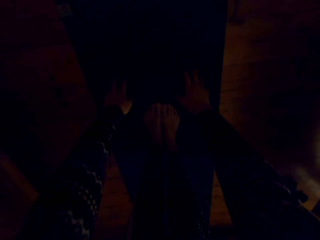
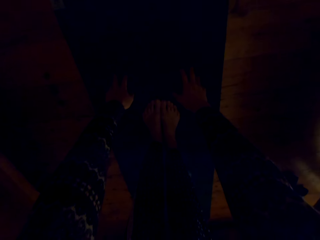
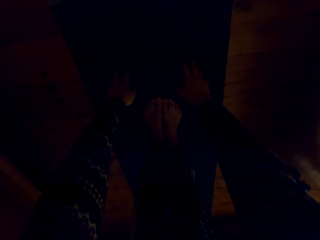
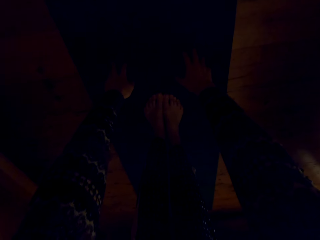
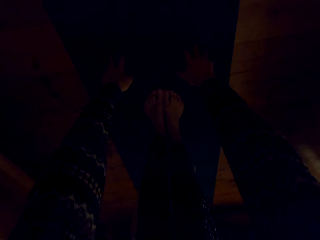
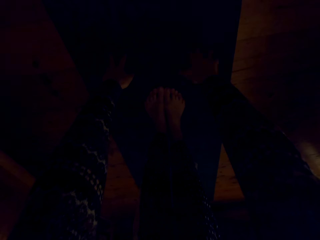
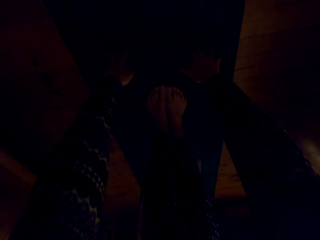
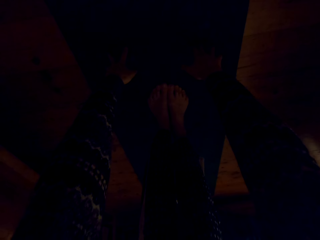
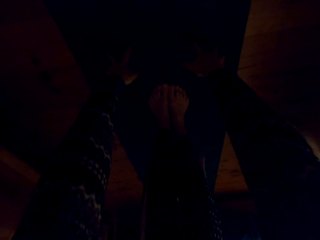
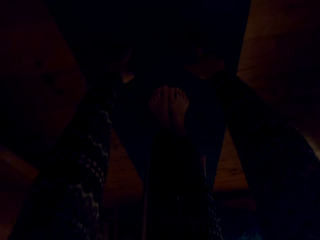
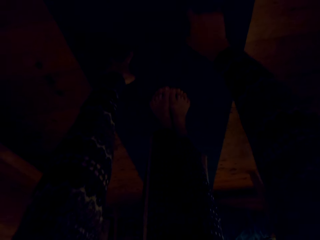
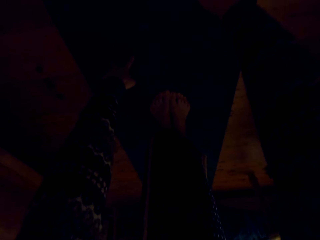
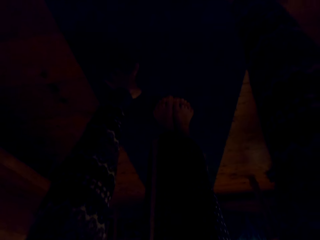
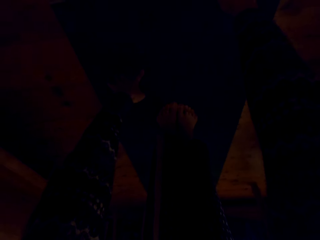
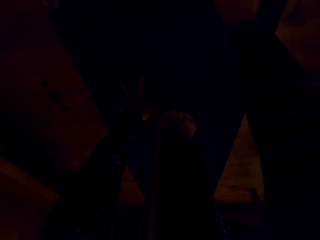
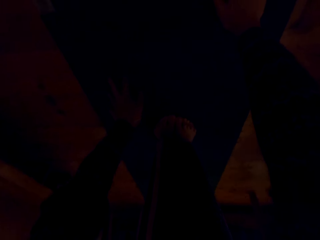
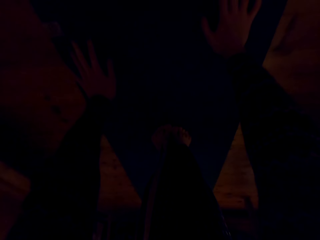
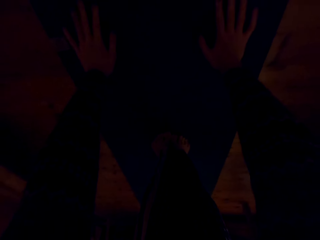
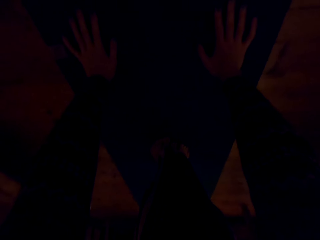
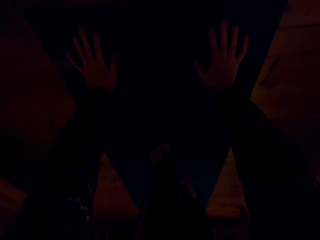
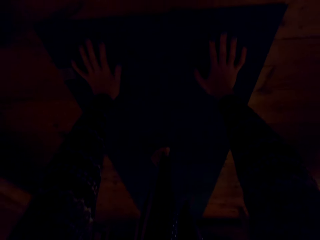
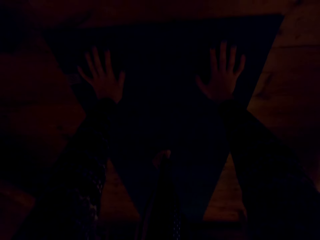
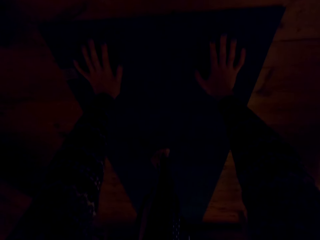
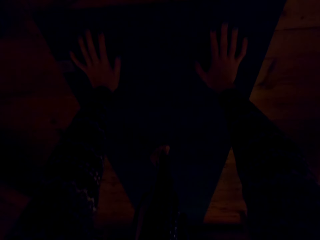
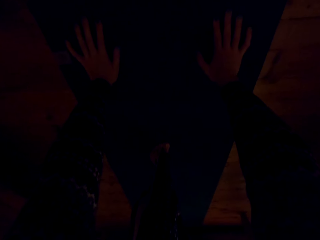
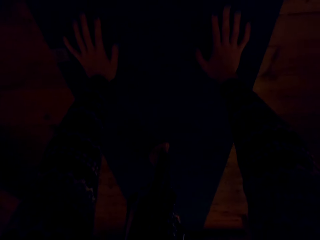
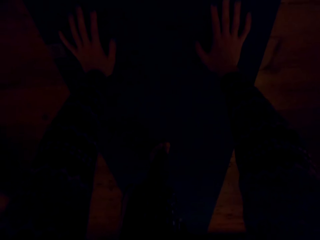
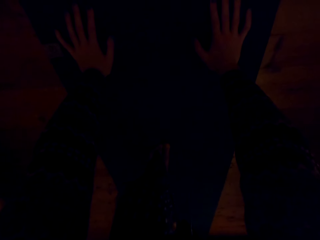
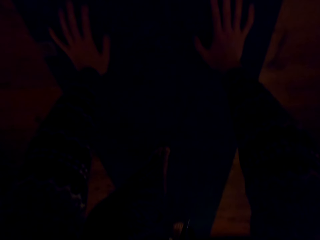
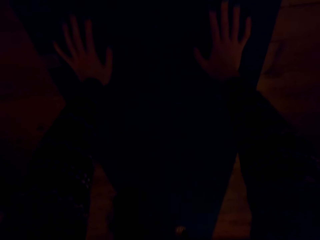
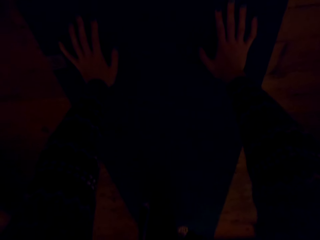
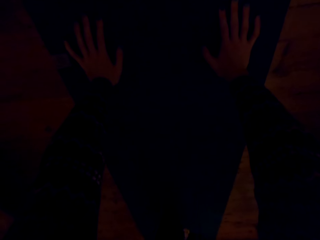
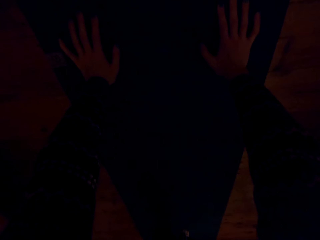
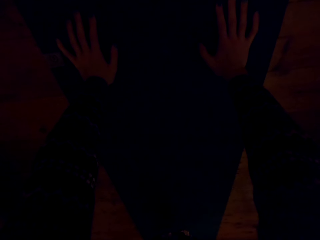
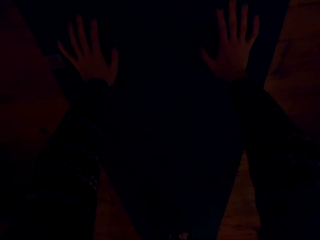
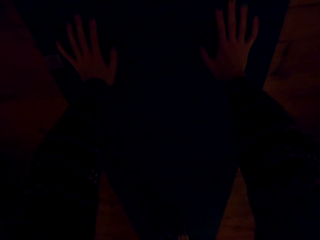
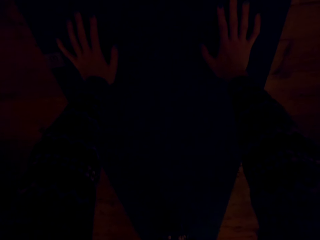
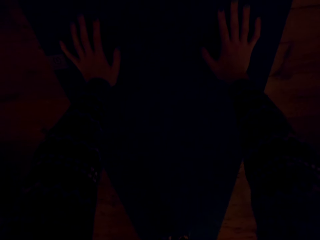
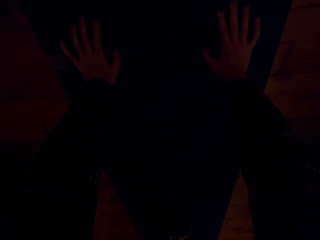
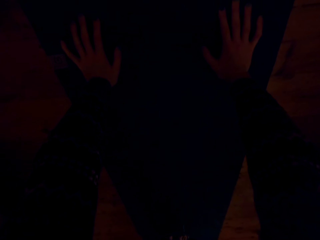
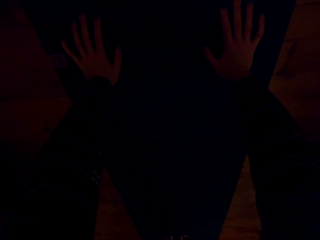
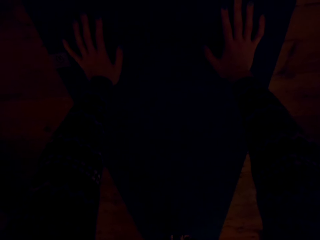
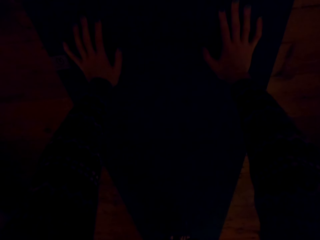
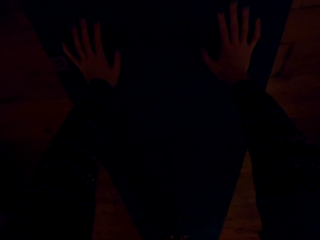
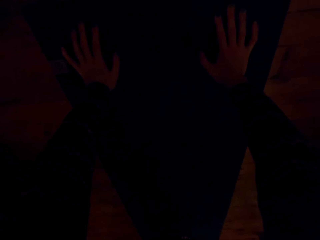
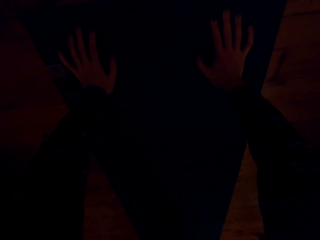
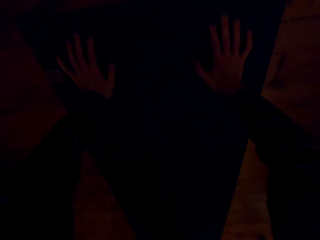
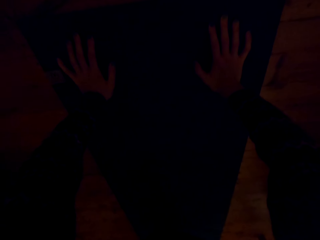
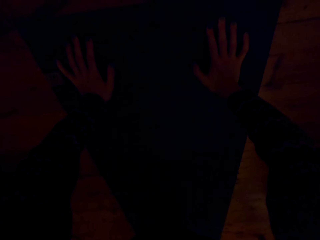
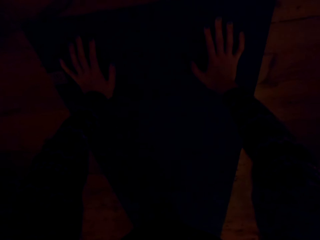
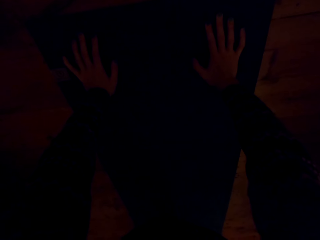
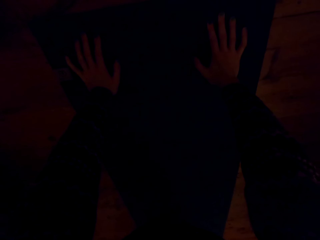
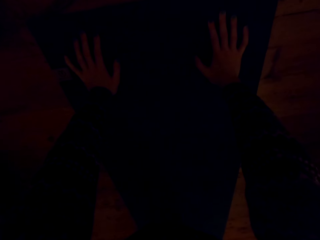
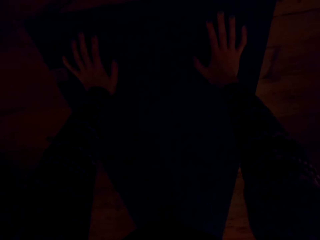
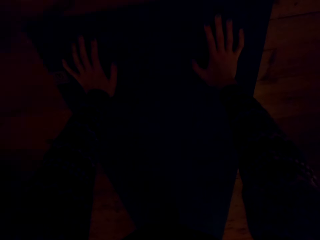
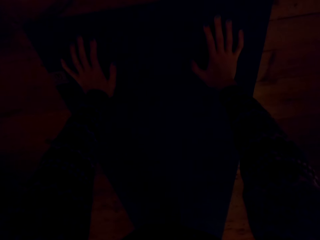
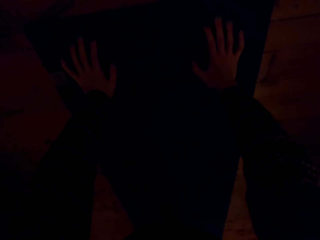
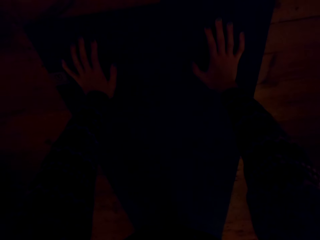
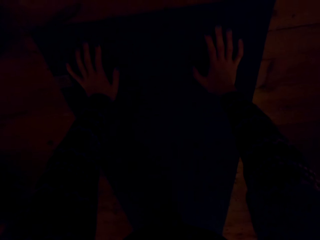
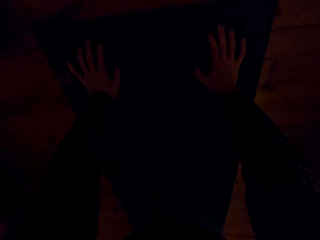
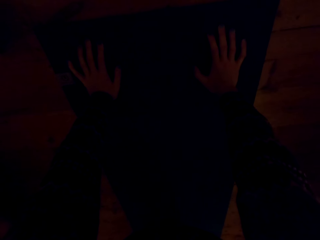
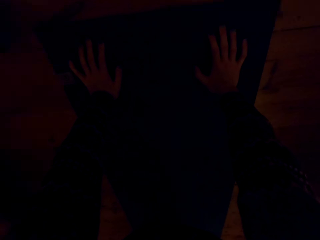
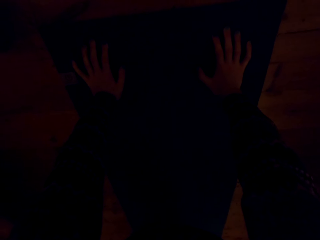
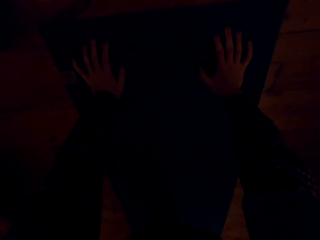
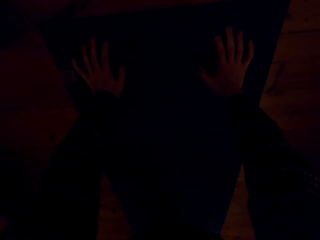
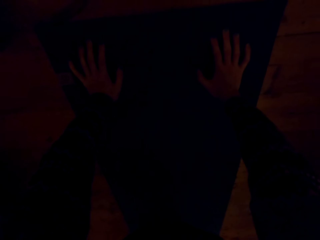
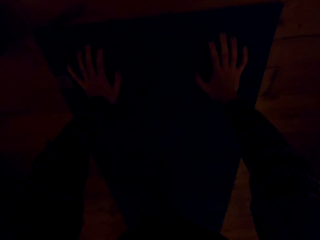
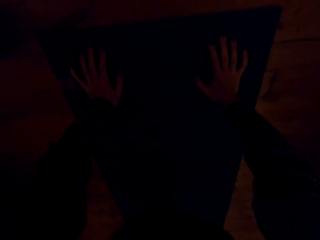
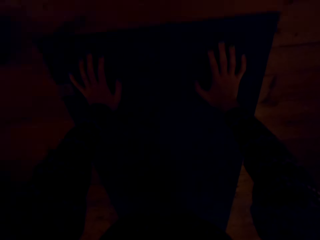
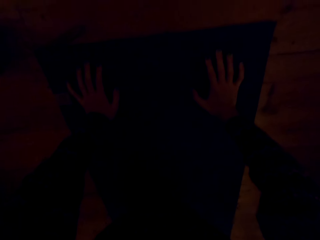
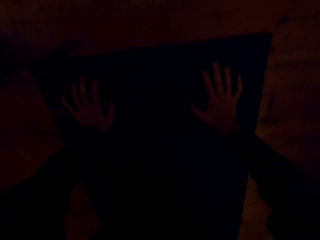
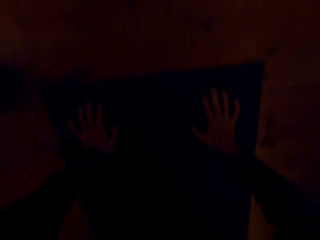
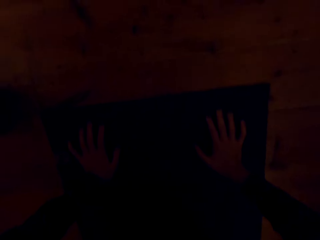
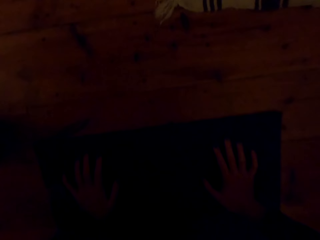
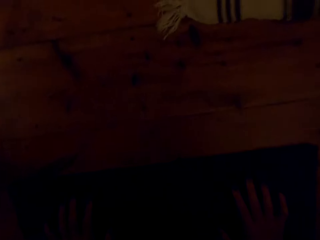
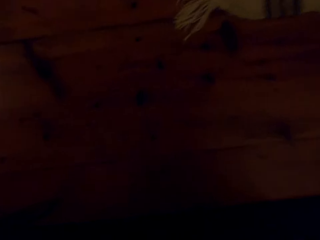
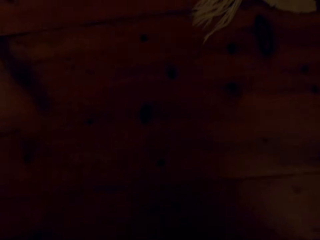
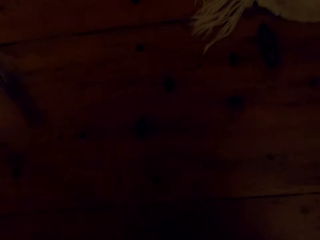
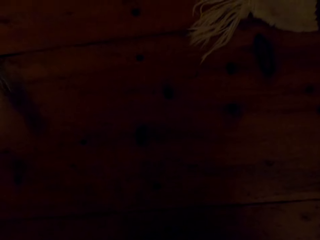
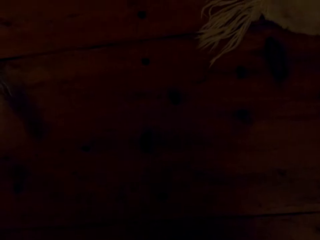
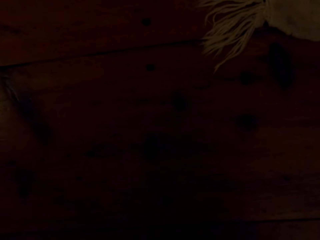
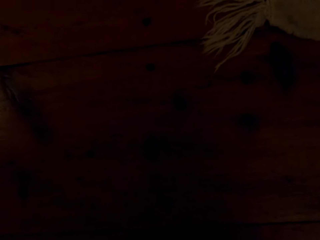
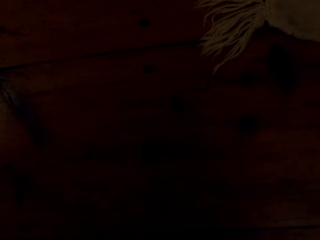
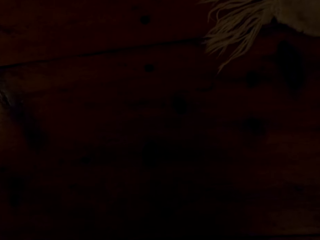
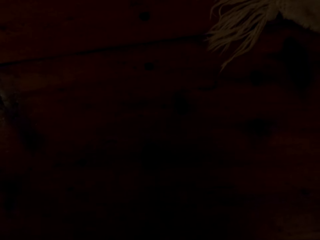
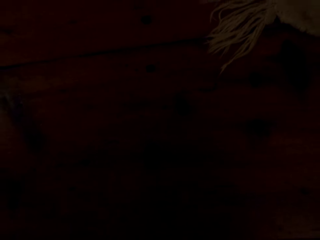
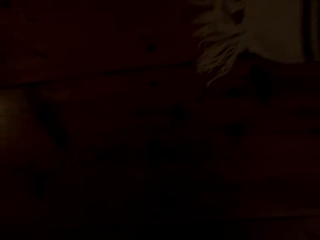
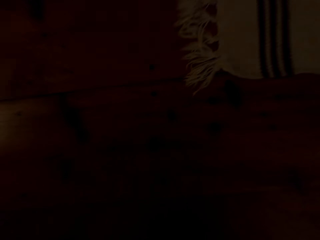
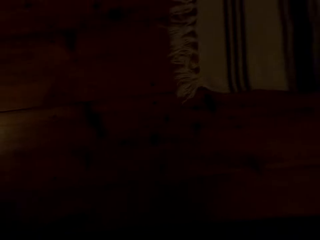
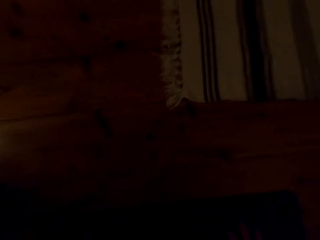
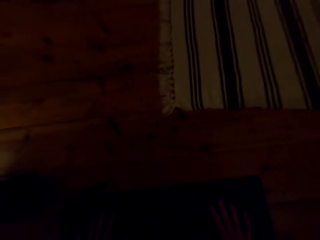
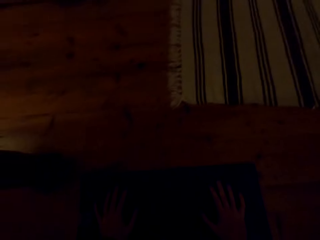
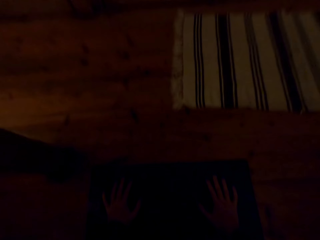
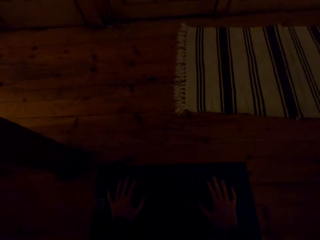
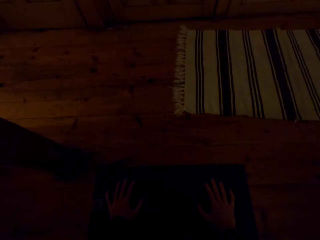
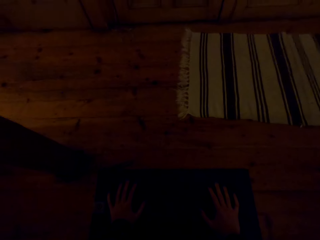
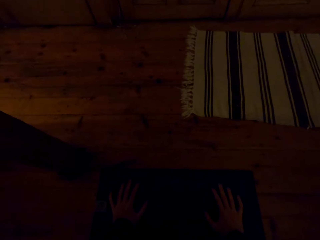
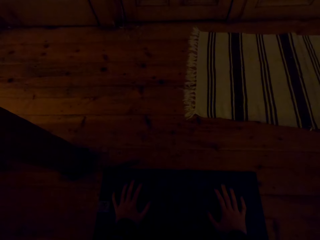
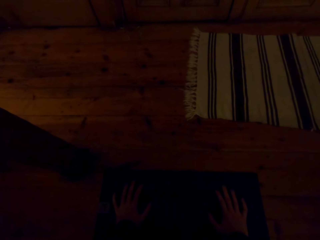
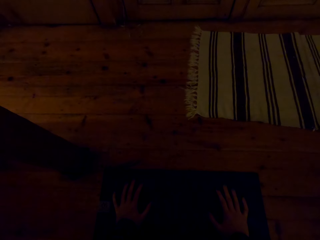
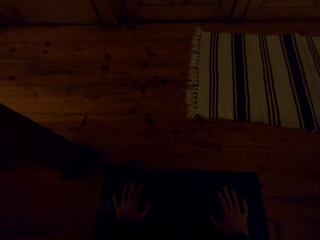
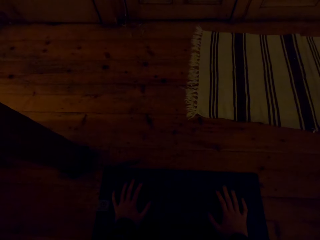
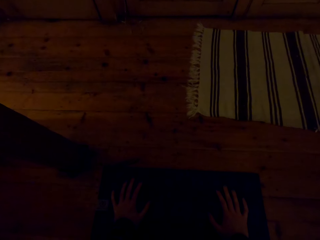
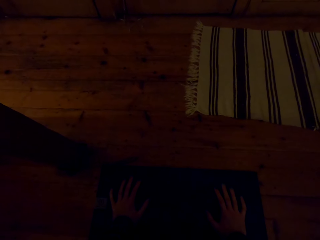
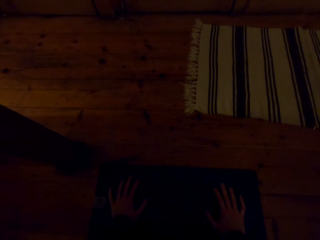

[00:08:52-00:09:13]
The camera wearer steps back the legs. They do press ups.
